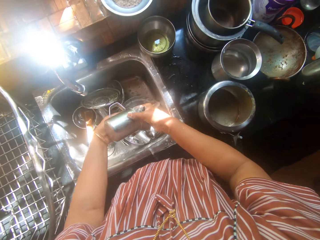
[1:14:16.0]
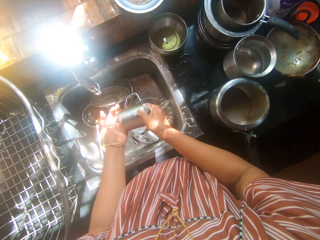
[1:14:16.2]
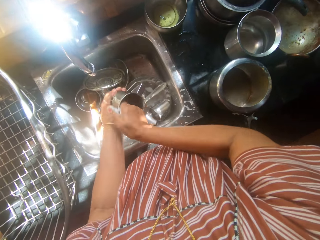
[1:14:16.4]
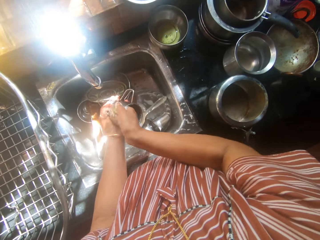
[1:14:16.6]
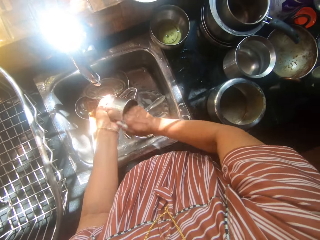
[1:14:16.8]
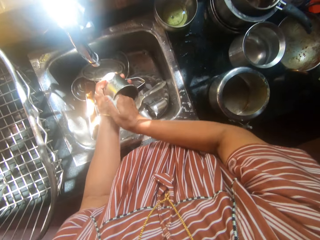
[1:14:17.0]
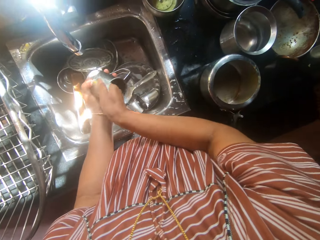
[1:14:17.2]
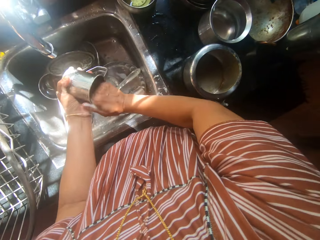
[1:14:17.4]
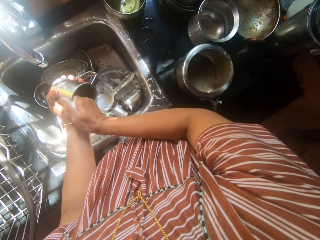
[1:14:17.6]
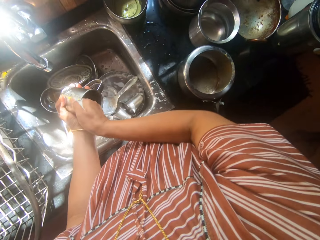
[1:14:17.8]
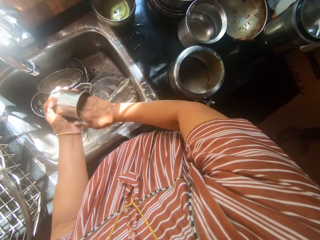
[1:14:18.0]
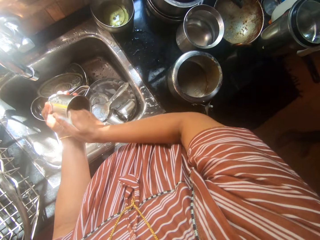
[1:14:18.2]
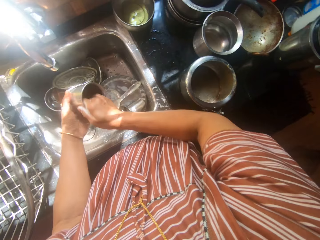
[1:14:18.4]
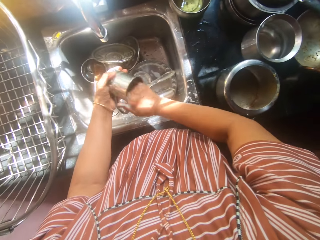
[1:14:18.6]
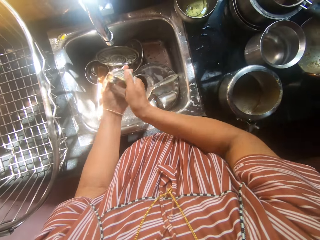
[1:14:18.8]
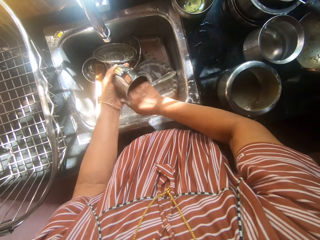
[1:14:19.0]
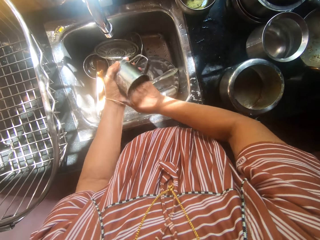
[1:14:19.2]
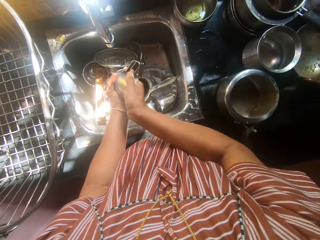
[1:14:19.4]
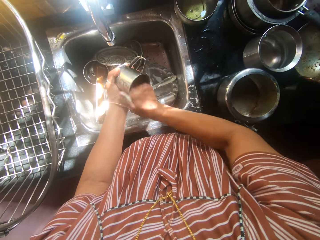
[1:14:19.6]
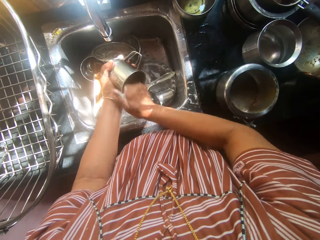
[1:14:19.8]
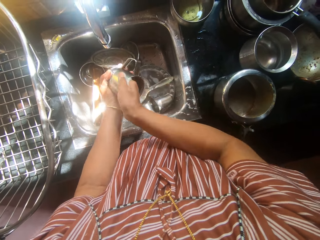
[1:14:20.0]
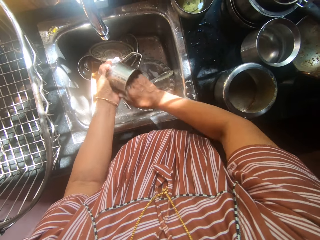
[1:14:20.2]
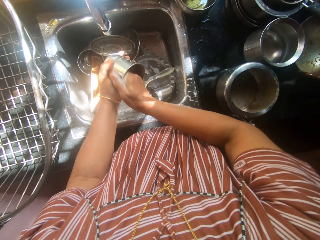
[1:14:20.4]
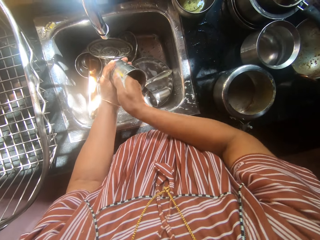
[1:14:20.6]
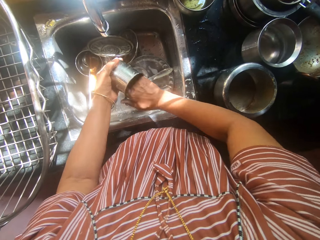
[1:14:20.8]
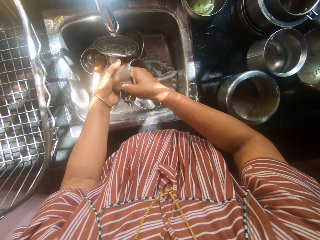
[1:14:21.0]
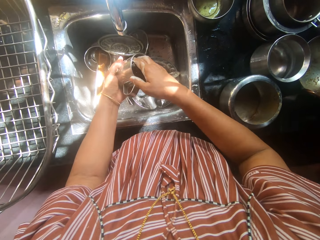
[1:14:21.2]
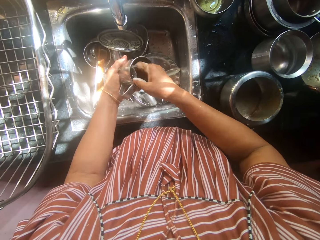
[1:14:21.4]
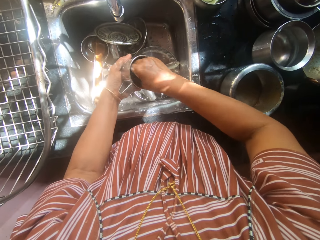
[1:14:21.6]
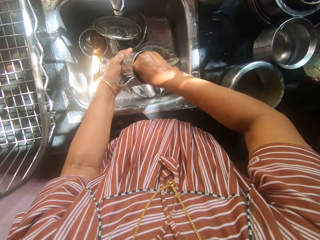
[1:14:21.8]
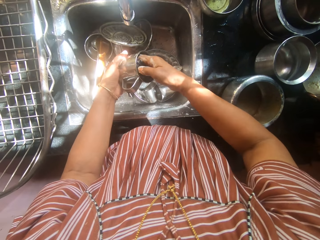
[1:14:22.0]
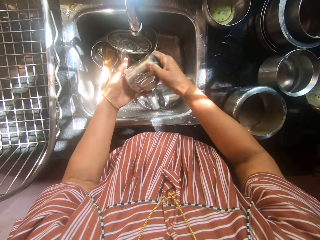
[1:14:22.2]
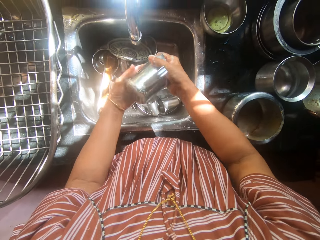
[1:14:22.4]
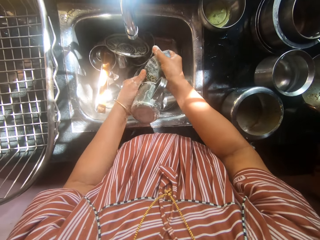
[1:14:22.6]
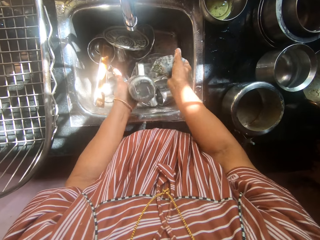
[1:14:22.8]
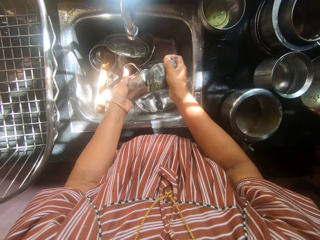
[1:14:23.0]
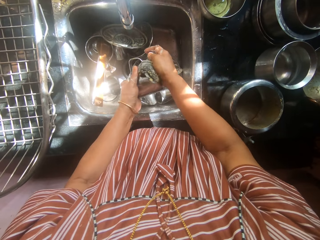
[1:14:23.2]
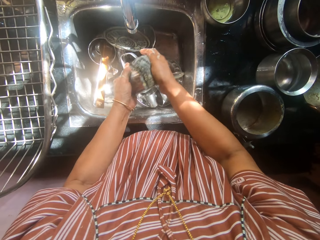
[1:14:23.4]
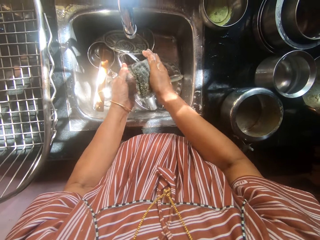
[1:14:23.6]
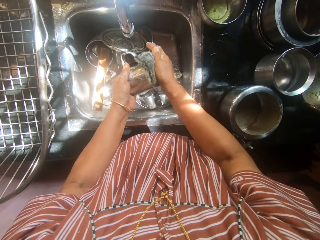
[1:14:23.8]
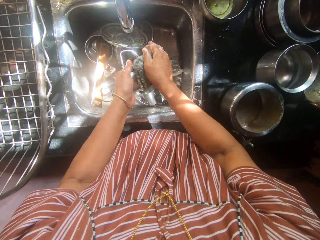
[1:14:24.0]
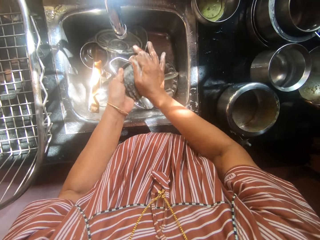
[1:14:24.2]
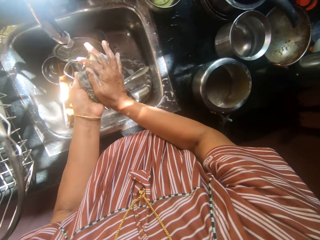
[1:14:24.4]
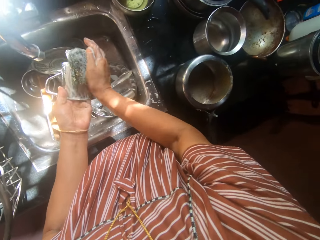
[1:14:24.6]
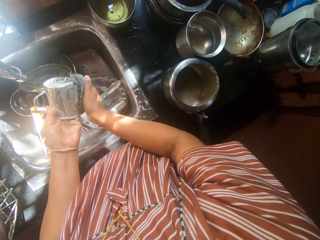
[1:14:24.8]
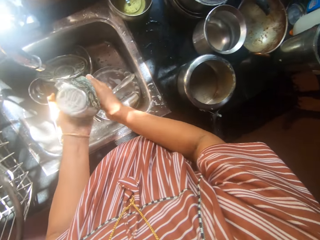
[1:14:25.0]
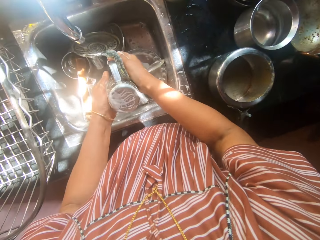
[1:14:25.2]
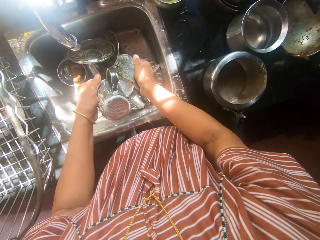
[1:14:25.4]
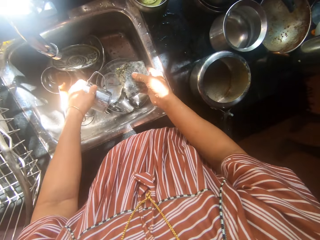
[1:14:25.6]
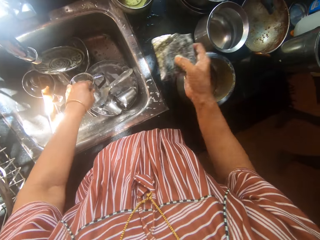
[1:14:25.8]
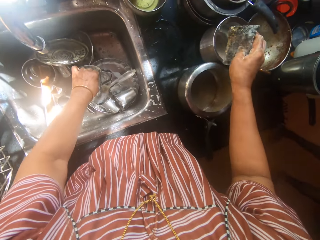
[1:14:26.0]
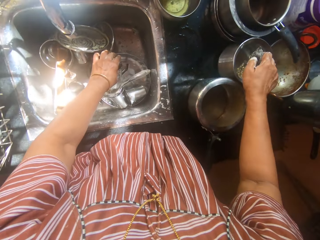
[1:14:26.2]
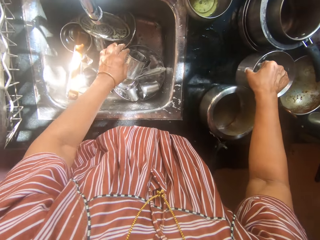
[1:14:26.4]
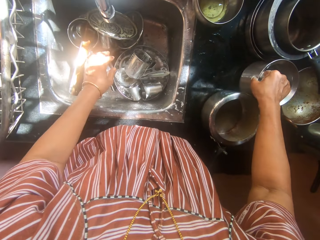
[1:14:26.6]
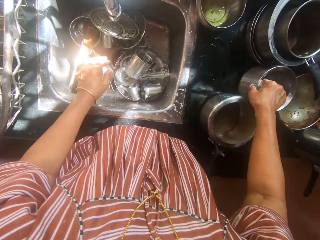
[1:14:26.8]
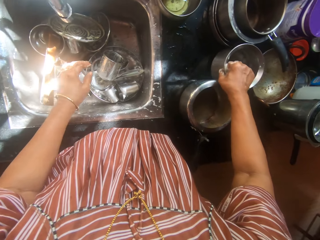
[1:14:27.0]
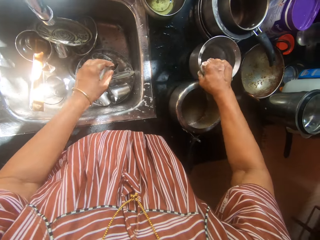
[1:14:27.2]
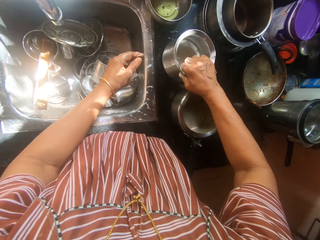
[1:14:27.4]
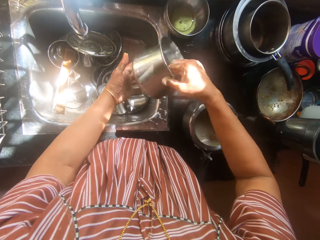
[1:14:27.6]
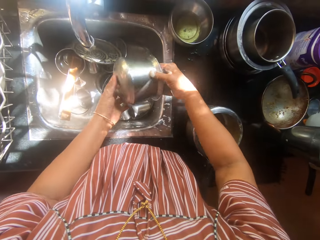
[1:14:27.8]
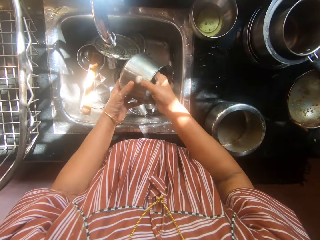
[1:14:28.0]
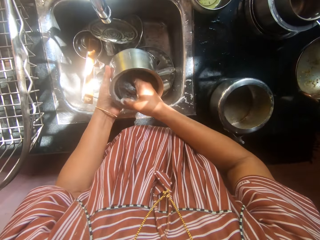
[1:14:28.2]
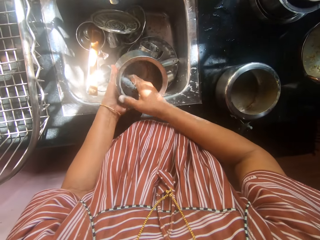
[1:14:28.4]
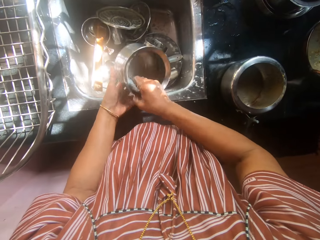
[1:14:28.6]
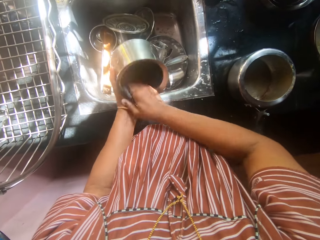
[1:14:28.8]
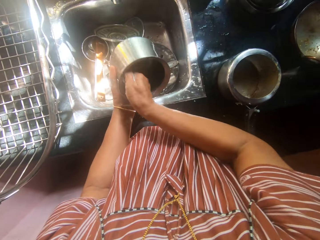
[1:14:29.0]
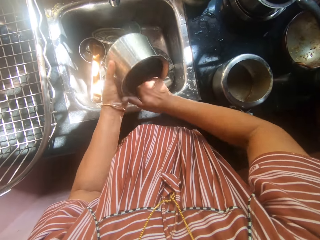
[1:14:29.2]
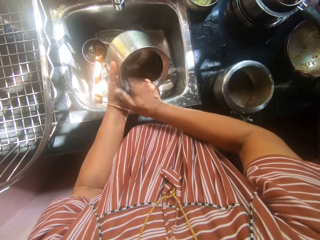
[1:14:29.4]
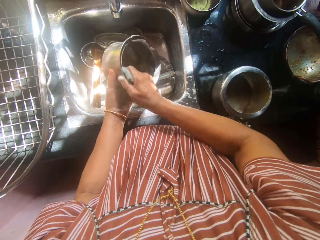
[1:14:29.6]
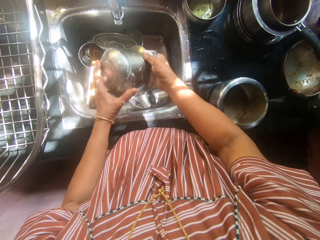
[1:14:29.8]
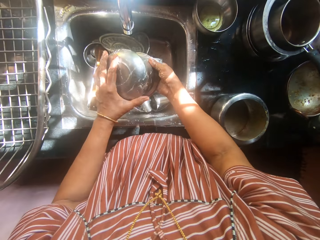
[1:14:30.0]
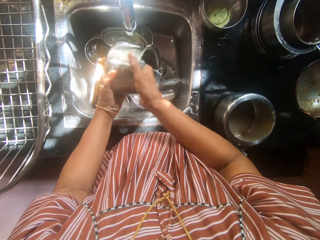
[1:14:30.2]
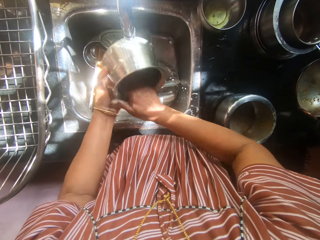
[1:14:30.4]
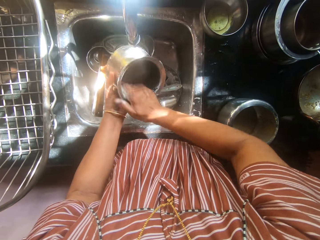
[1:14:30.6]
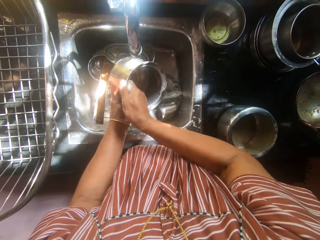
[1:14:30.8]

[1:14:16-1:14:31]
The camera wearer washes the eighth cup with the sponge. She drops the eighth cup into the sink with her left hand. She picks another cooking pot from the kitchen worktop with her right hand. She washes the second pot with the sponge.

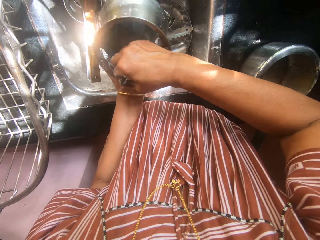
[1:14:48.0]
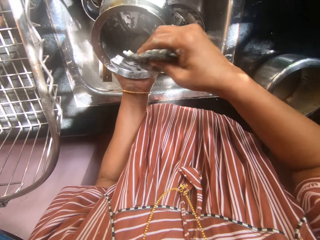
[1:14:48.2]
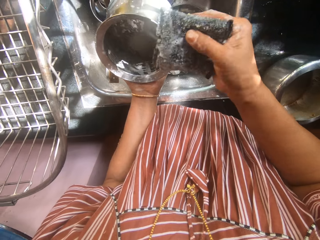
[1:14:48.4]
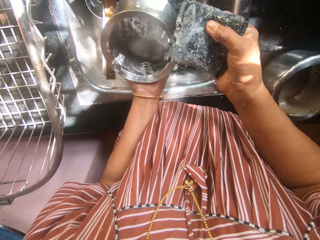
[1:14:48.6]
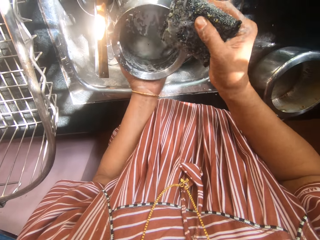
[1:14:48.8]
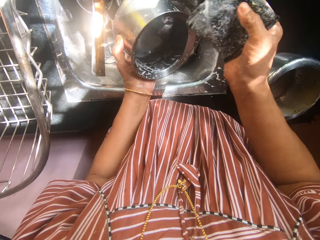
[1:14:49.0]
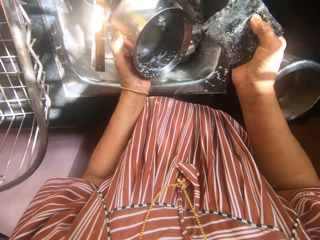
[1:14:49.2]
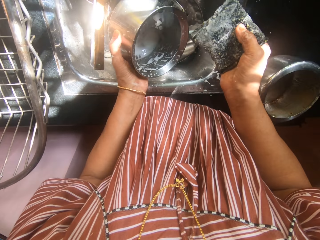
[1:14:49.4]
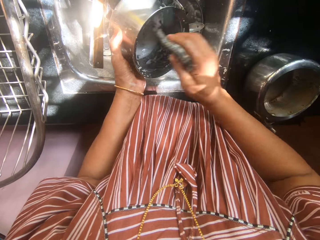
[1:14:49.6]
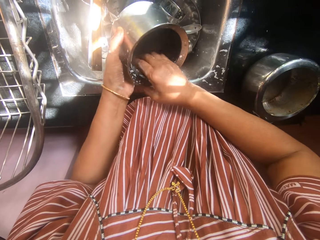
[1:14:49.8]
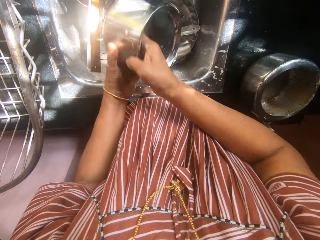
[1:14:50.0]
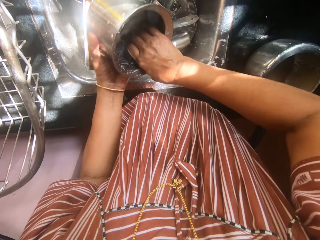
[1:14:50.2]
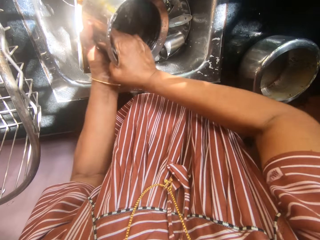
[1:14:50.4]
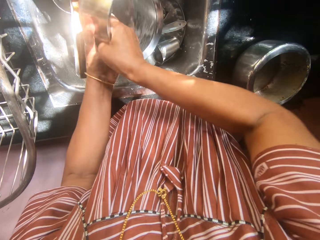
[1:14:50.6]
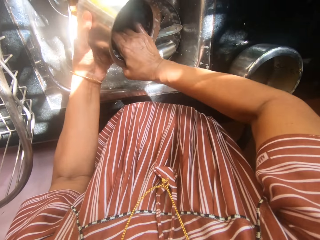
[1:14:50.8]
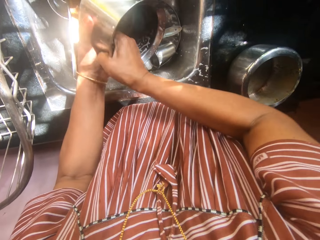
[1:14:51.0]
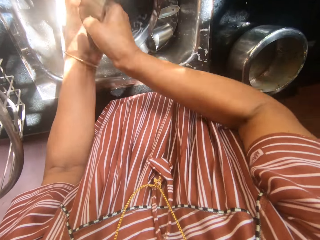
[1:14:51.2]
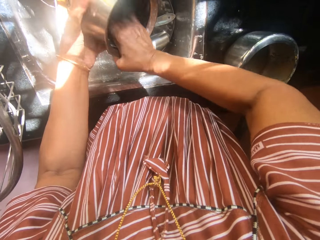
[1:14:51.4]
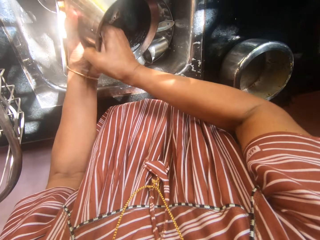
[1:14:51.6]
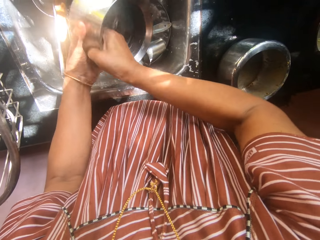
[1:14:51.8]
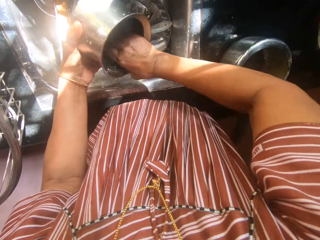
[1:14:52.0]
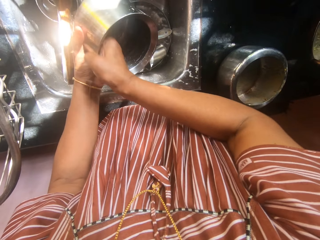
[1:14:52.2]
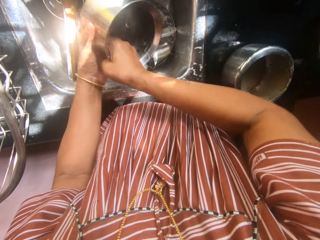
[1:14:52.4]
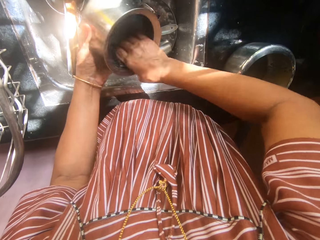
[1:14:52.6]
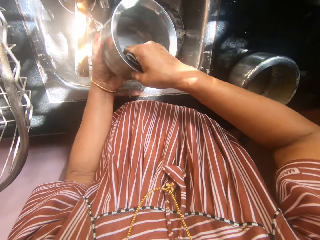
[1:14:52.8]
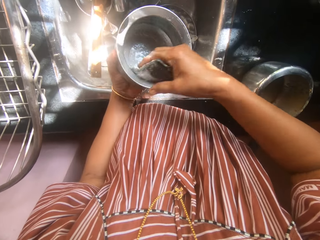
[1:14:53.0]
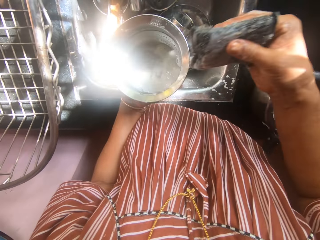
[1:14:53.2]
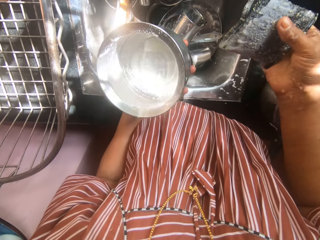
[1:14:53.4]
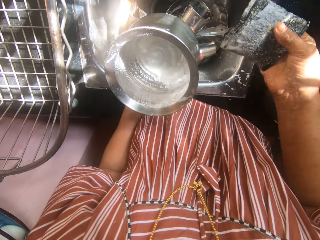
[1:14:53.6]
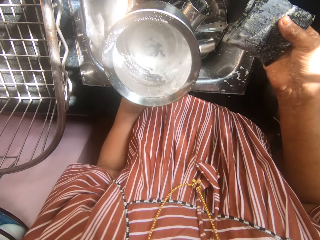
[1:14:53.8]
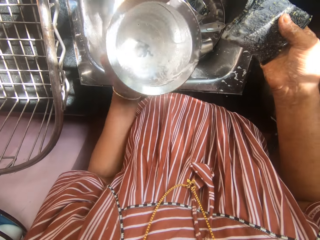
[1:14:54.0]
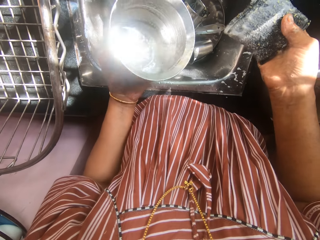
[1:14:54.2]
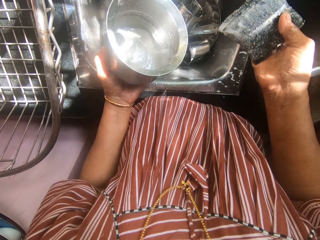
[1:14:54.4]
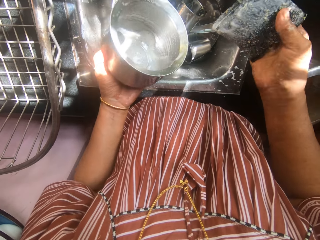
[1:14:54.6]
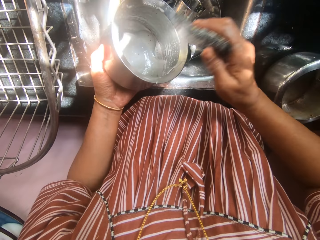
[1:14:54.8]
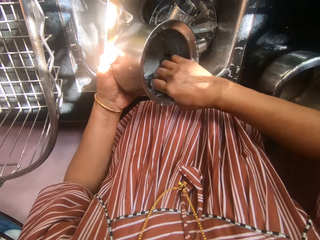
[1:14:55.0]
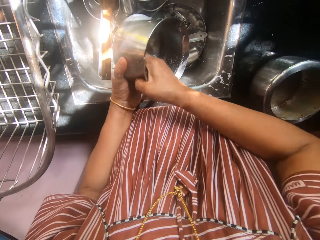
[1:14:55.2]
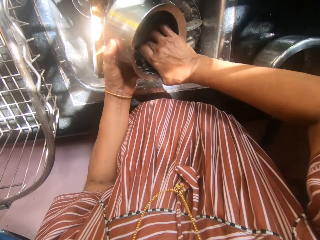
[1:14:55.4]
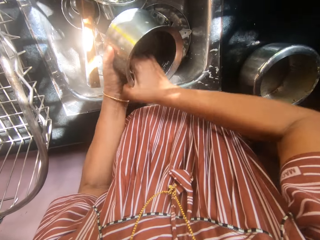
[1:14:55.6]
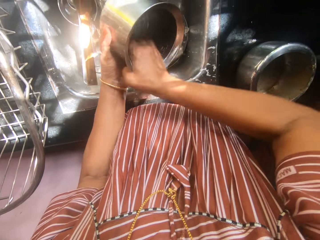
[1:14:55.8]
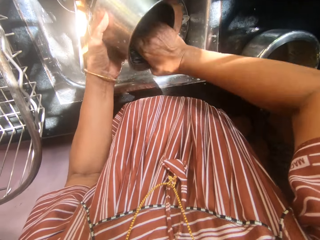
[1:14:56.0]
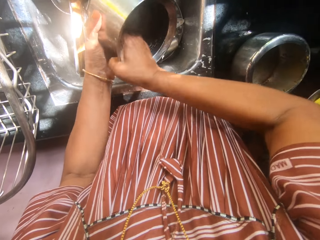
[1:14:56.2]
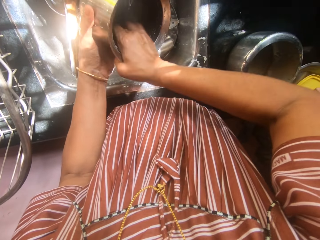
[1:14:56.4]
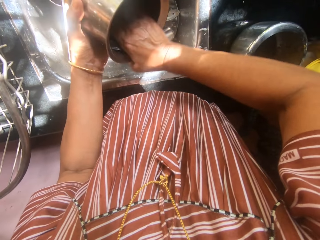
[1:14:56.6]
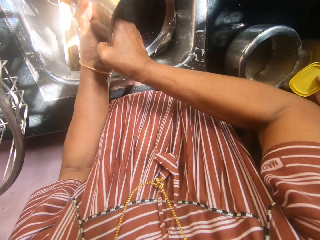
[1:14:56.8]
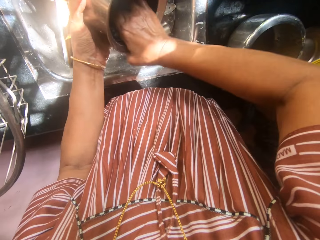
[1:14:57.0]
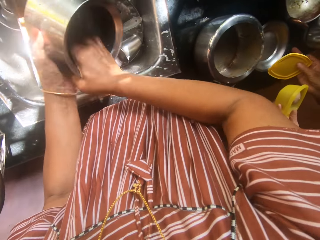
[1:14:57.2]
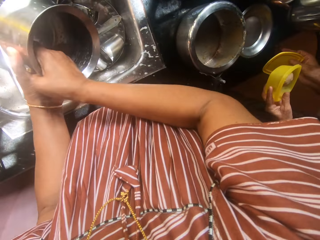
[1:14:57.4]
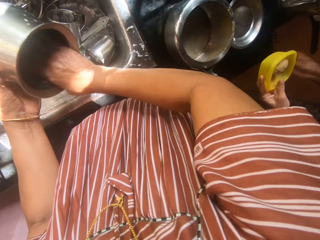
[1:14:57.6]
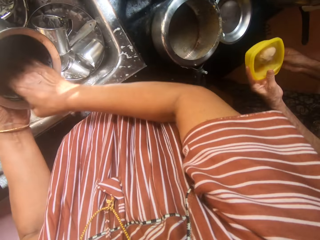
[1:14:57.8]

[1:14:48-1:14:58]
The camera wearer looks at the cooking pot. They wash the cooking pot. They look at the cooking pot. They wash the cooking pot.
